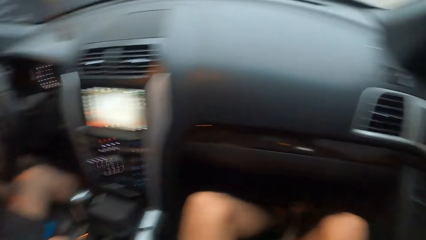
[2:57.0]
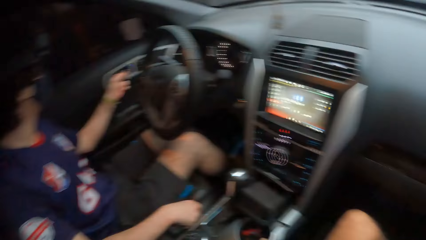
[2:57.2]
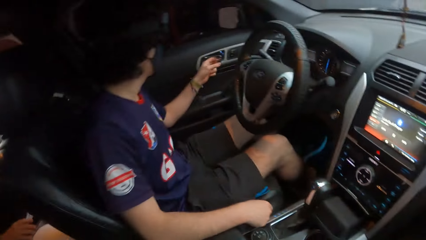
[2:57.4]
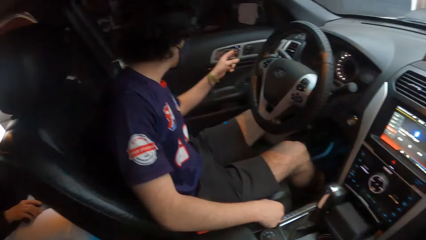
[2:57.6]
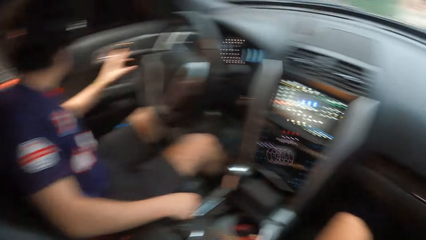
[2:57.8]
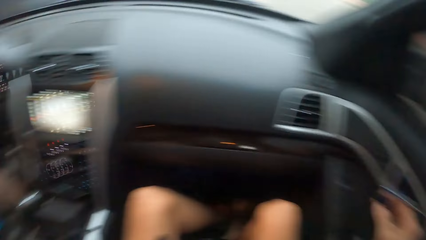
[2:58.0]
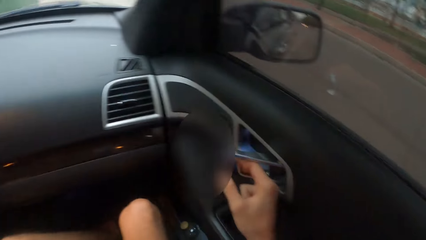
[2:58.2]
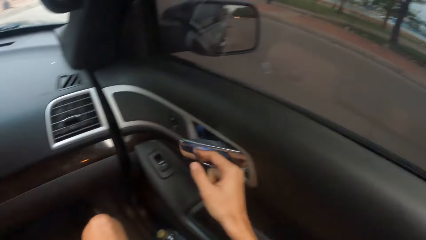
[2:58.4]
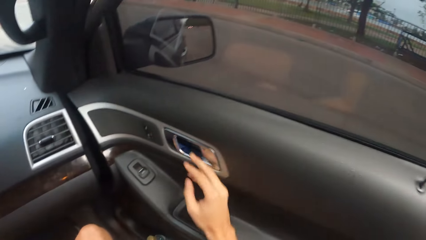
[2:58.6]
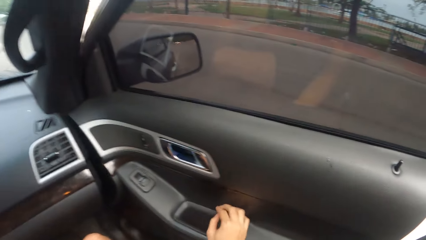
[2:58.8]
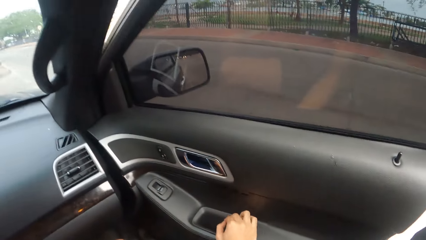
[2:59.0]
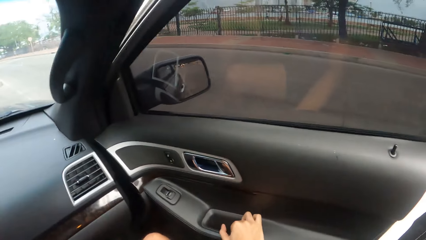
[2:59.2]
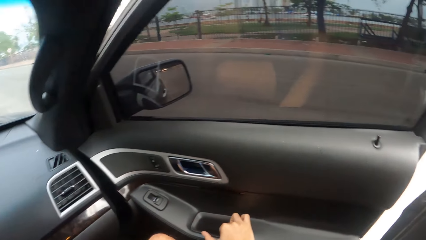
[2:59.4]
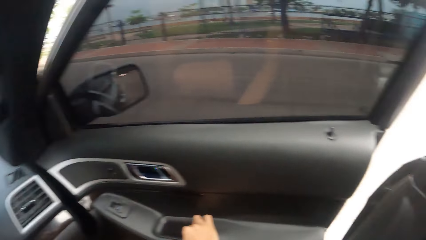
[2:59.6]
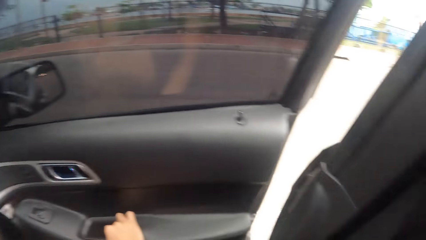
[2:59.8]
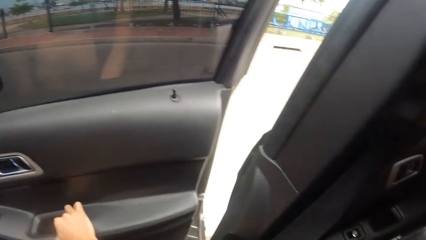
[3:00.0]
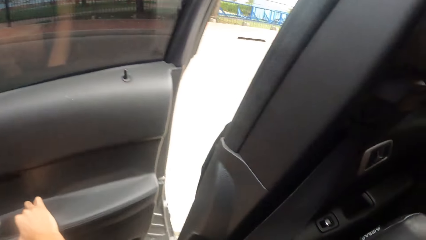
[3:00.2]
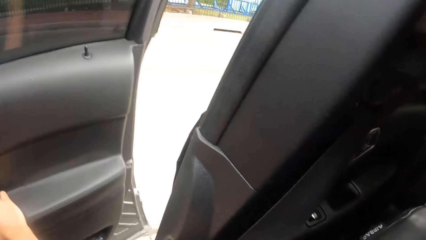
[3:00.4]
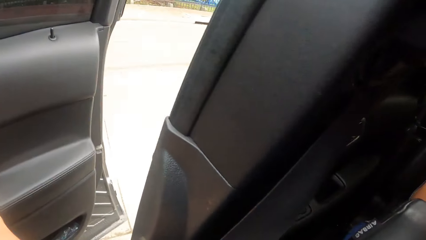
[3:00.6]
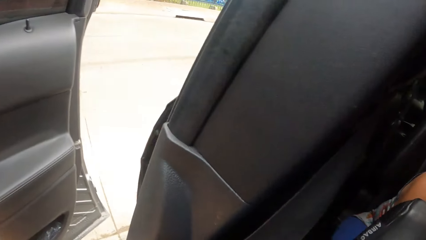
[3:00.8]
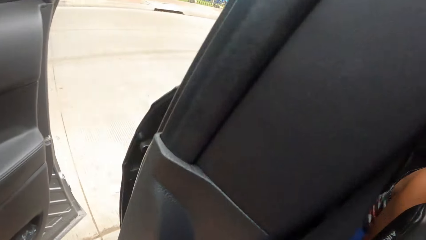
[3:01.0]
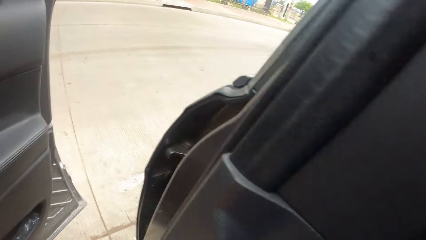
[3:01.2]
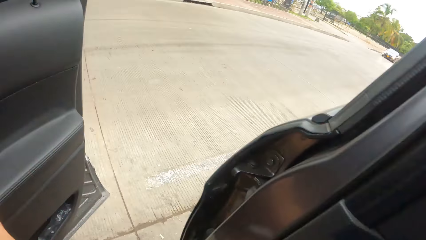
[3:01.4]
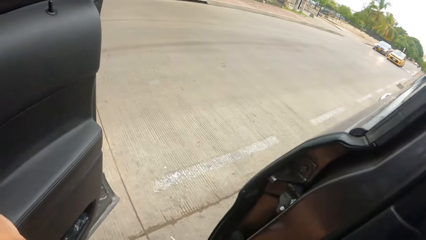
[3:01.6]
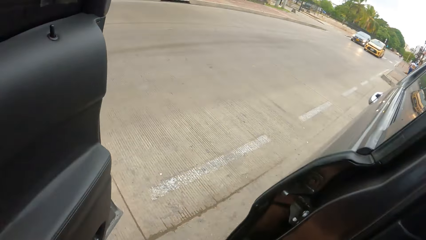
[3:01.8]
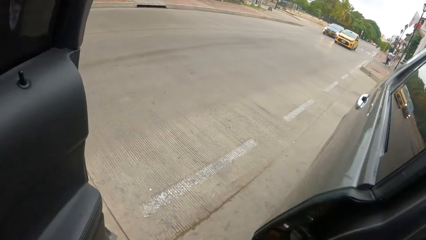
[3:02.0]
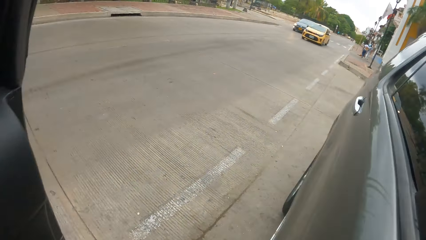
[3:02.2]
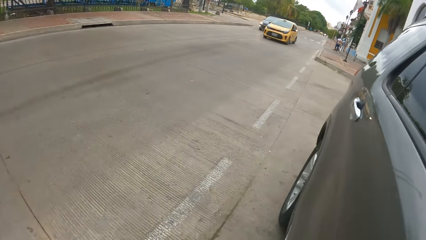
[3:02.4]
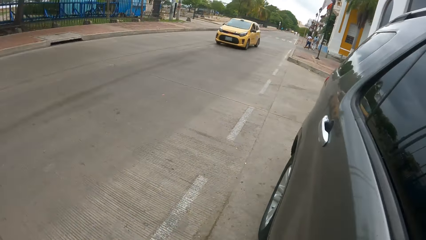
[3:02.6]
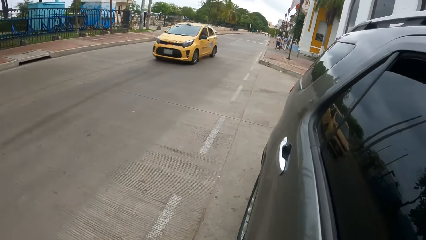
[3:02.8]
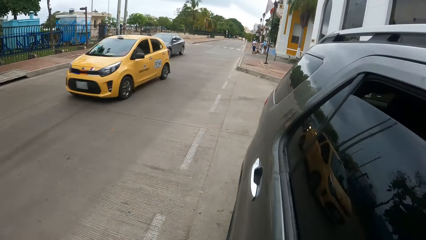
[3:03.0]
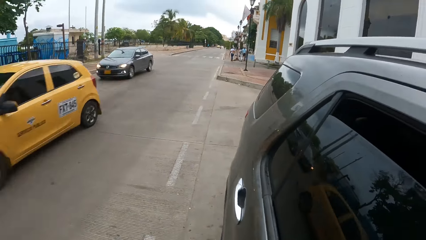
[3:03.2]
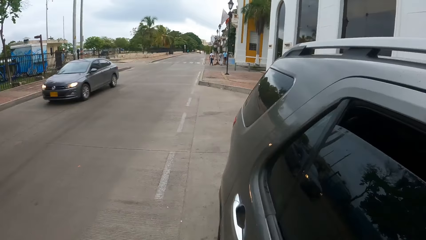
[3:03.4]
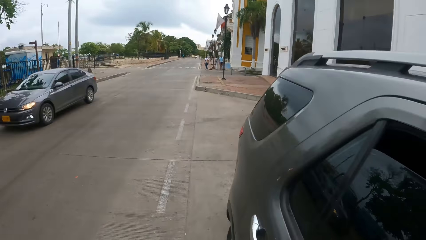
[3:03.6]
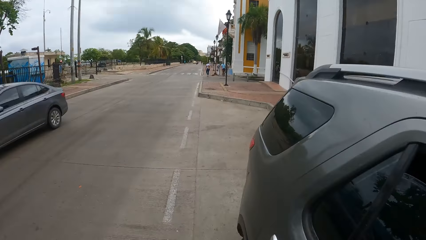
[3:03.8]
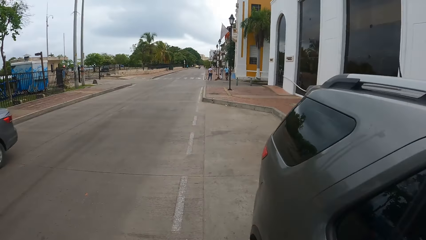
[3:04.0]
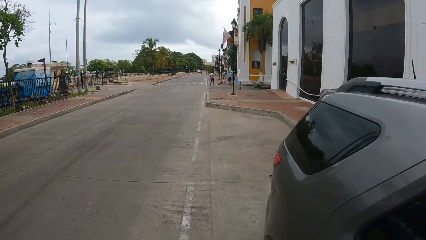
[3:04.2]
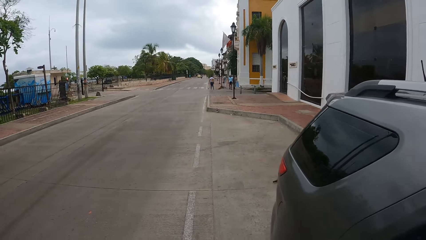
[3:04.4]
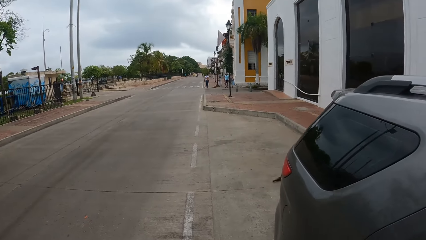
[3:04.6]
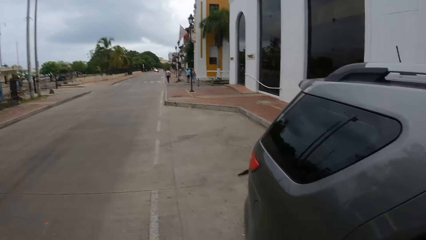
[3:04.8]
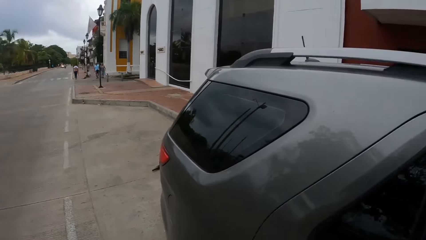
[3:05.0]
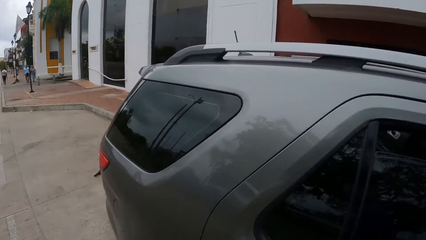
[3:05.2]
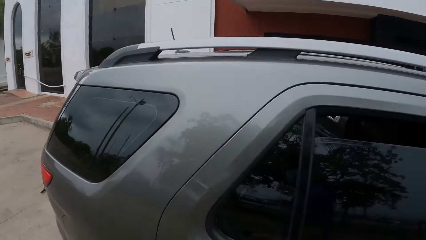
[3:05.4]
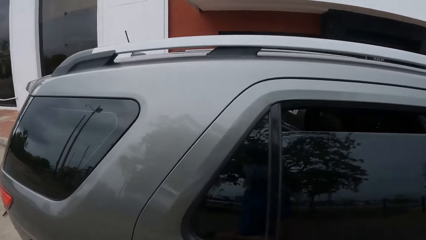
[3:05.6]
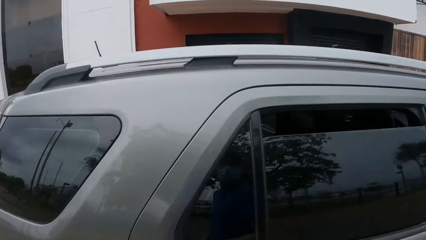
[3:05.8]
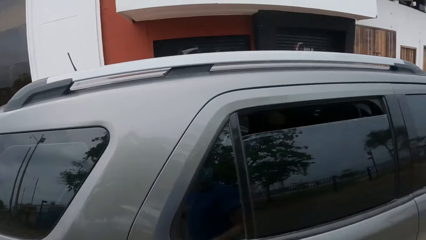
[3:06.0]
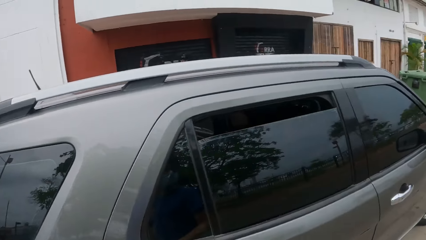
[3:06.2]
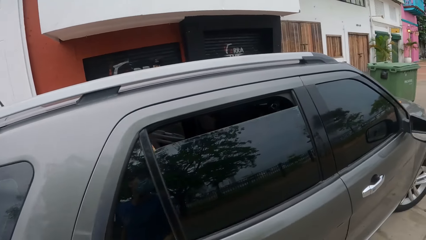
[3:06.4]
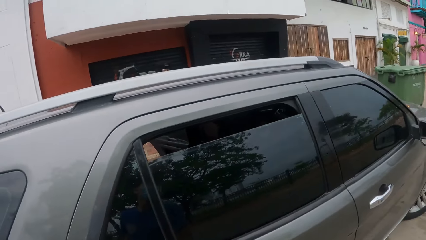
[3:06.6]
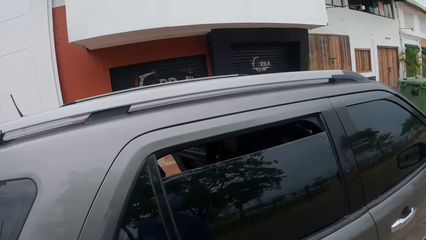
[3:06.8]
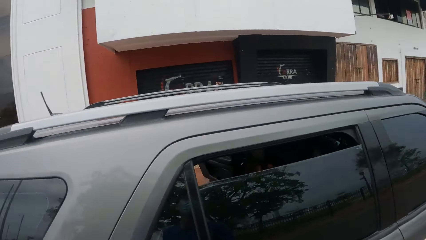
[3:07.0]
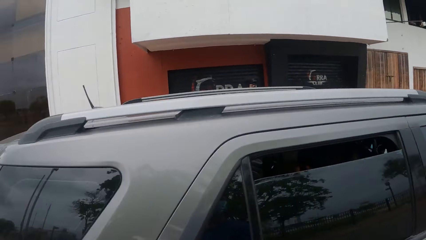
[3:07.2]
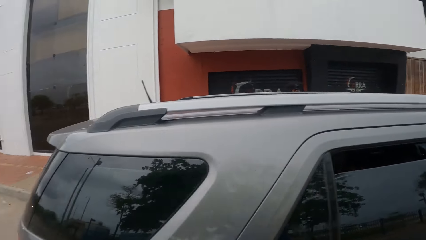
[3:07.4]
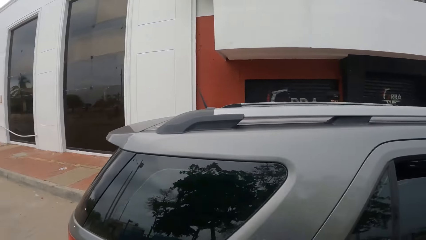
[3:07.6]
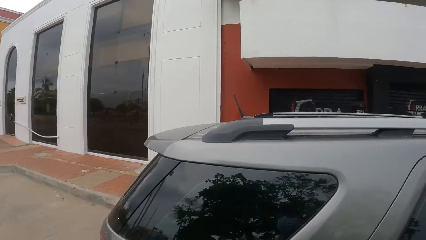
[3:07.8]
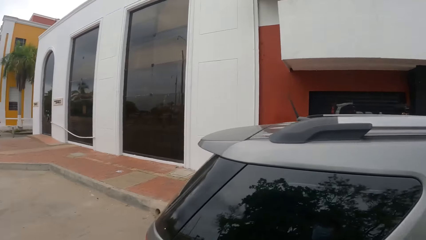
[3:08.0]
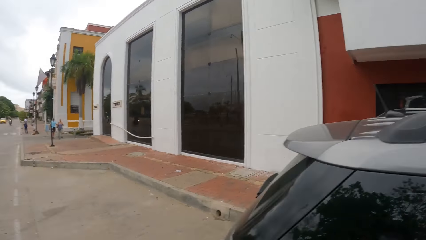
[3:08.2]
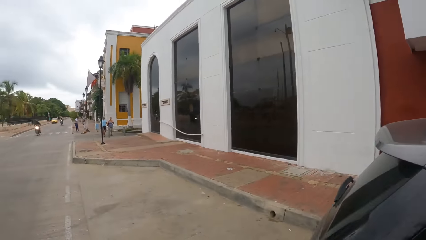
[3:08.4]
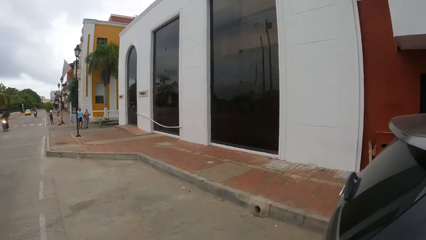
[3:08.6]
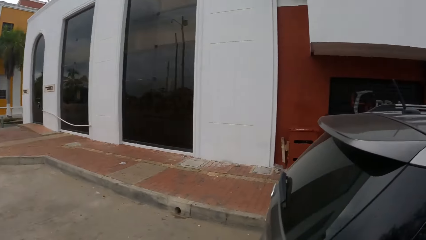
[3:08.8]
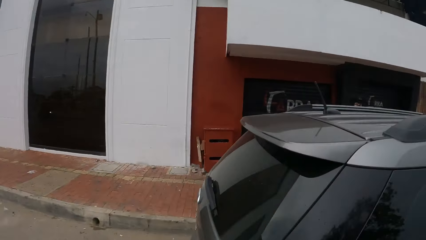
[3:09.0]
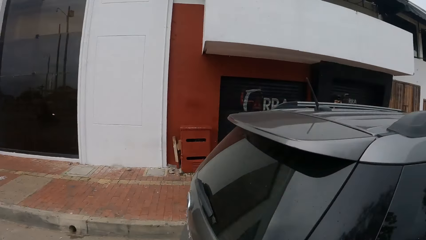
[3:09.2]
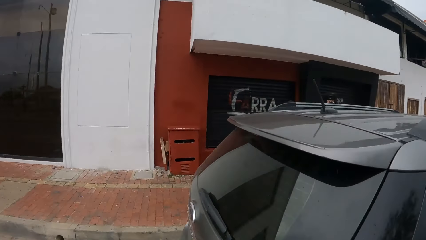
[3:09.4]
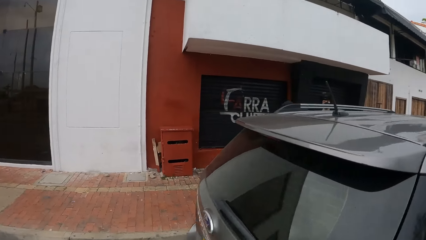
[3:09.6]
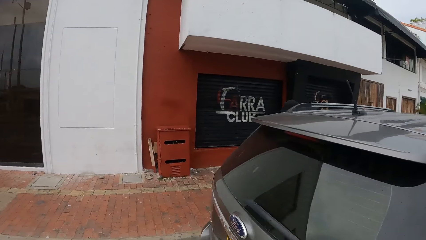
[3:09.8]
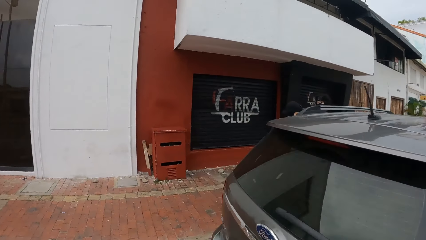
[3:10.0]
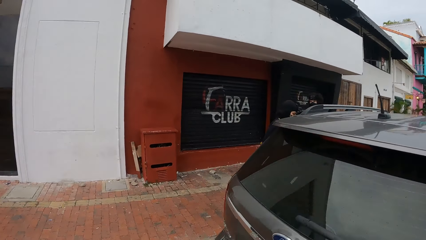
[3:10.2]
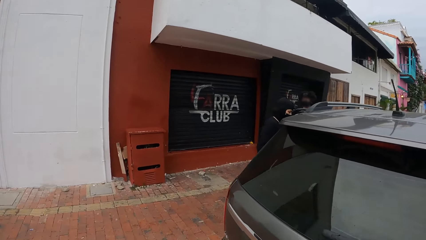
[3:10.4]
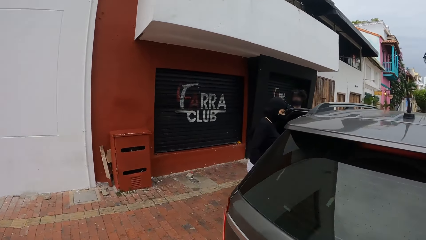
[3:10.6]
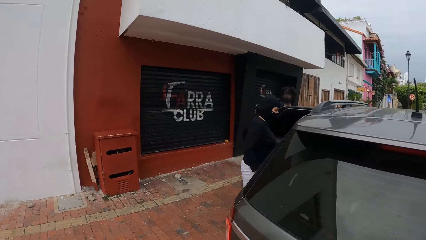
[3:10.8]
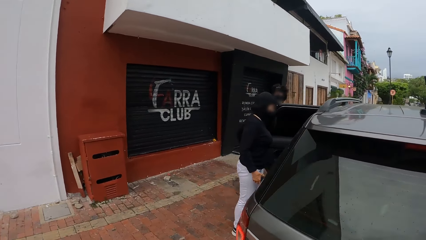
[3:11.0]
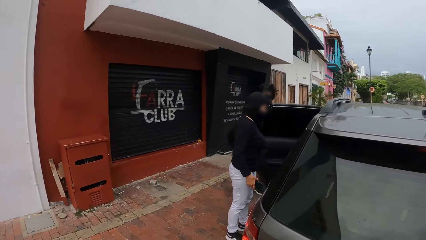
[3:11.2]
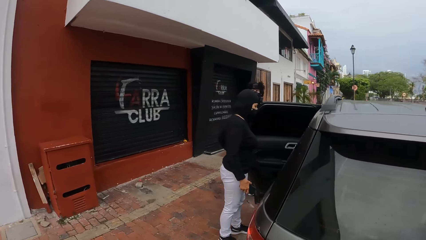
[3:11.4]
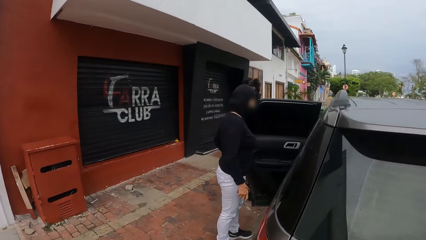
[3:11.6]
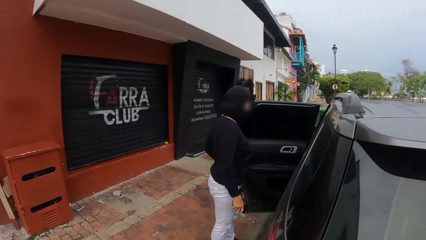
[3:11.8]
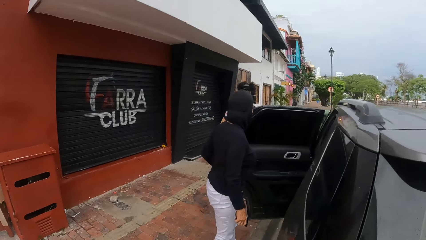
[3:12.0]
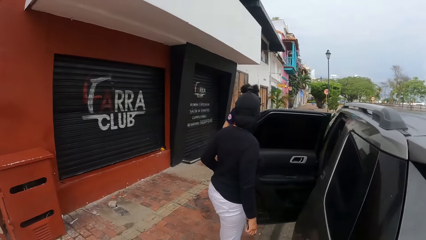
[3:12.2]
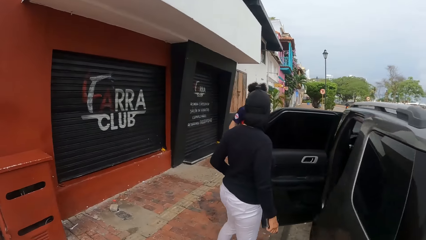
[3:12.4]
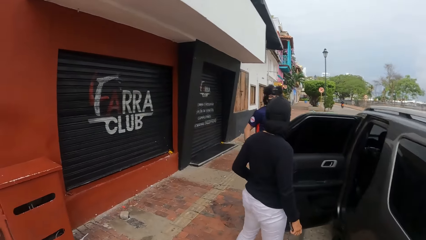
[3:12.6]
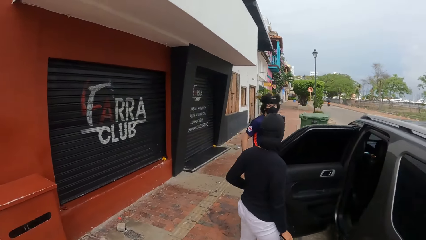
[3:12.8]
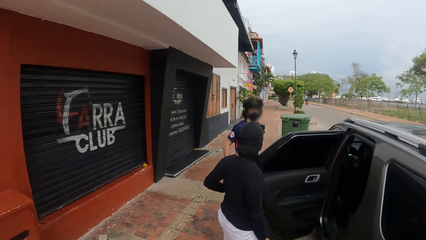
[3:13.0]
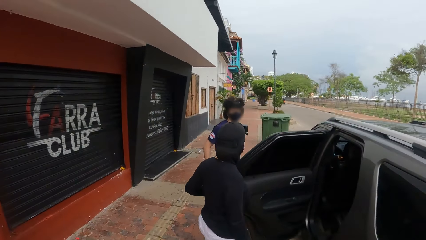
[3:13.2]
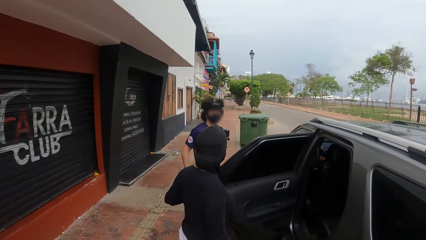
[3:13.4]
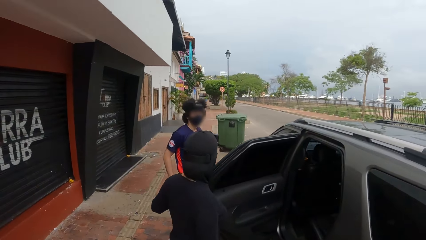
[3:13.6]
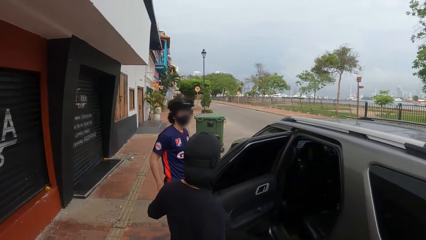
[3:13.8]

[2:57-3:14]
The man opens a car door. The camera wearer opens a car door. They step out of the car. They move towards the man and the woman. They turn around. They walk around.
